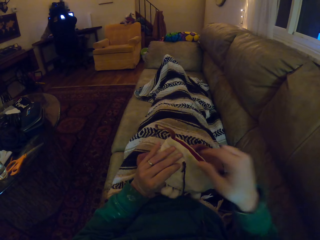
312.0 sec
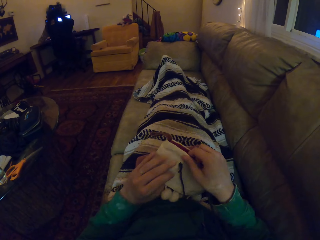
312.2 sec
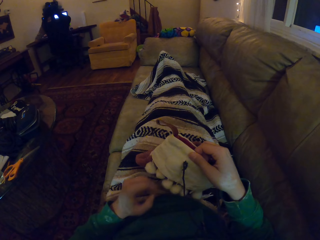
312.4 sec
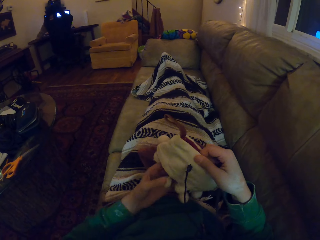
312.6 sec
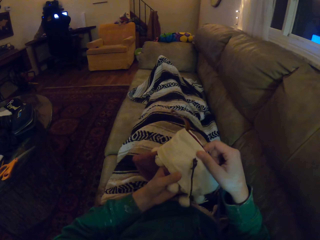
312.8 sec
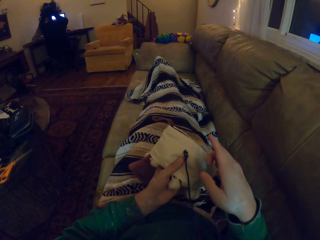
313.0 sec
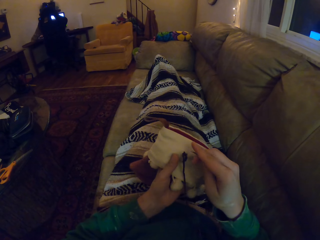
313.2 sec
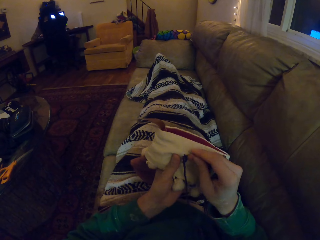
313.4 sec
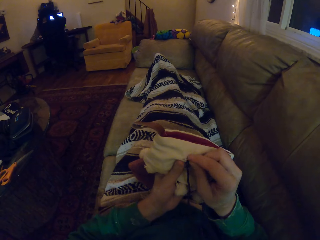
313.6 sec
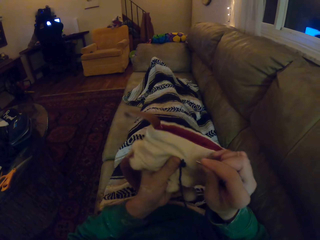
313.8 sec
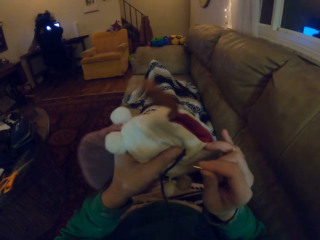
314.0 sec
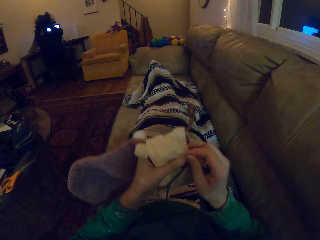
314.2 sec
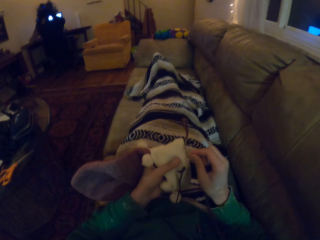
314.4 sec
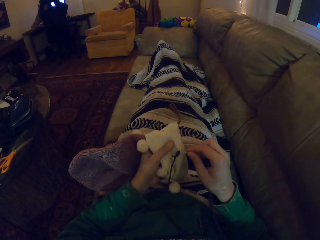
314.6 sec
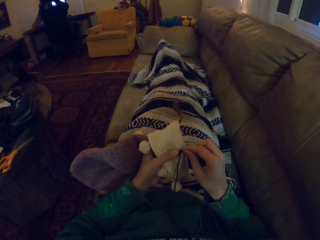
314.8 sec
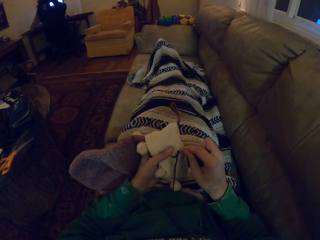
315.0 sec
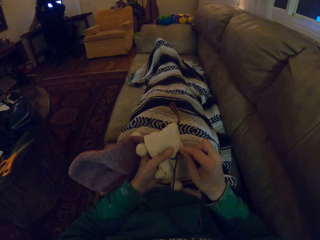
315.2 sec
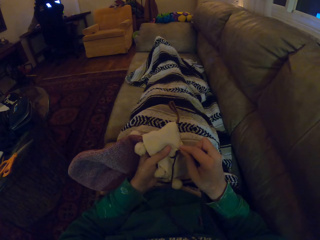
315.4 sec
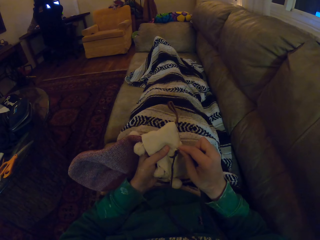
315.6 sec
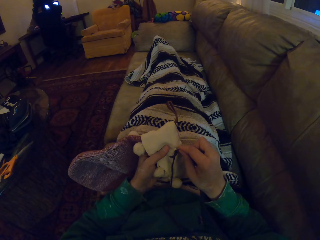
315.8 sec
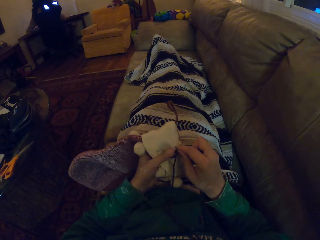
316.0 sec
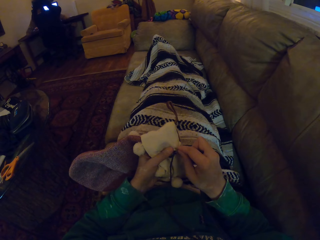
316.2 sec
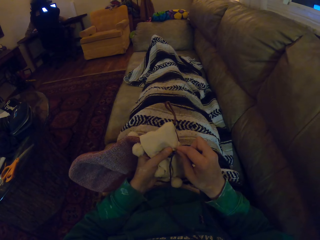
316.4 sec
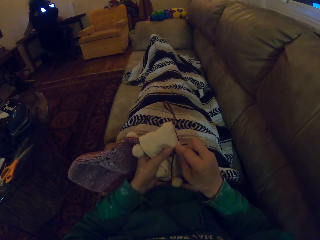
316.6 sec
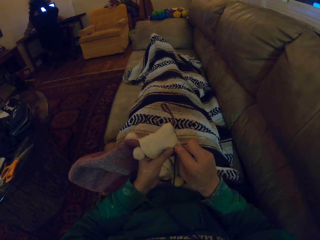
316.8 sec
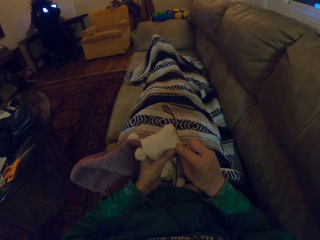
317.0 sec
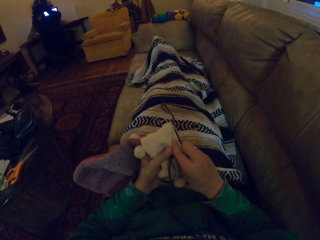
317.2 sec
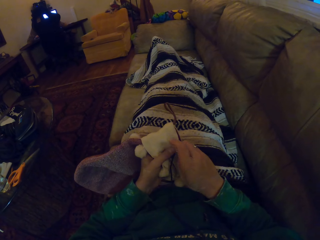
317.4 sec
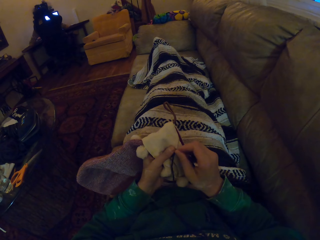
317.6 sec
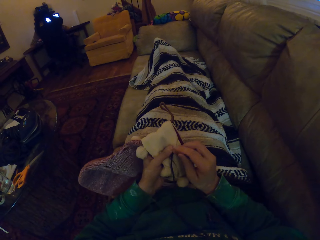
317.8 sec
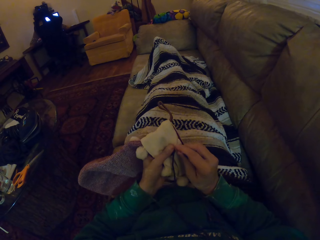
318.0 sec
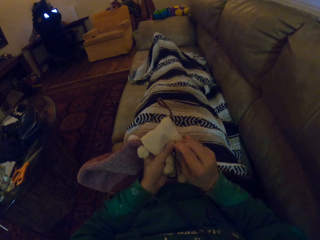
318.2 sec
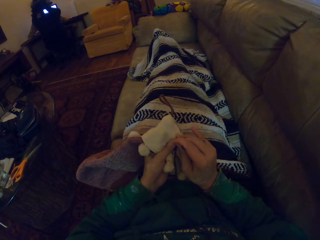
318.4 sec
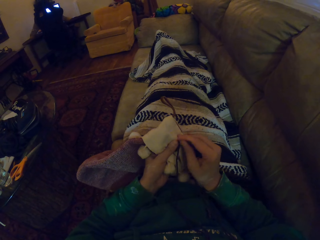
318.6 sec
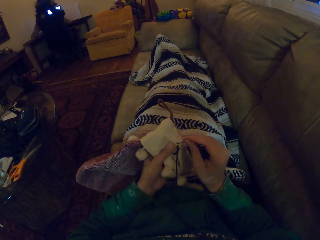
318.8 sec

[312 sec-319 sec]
The camera wearer turns the marvin hat.

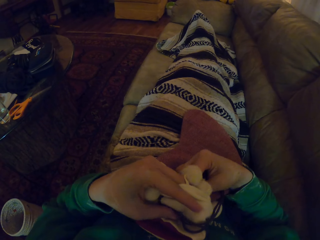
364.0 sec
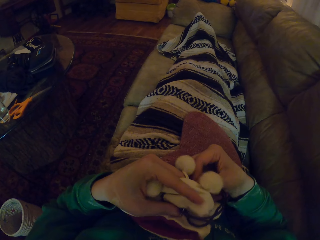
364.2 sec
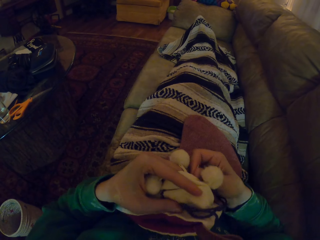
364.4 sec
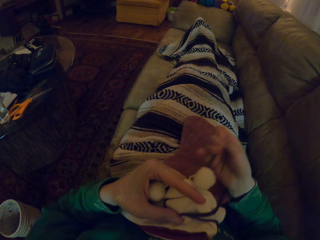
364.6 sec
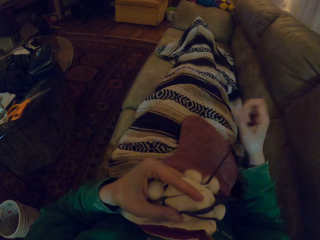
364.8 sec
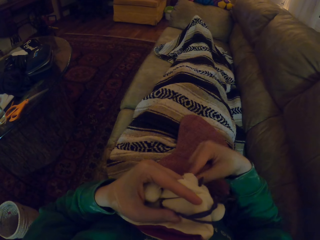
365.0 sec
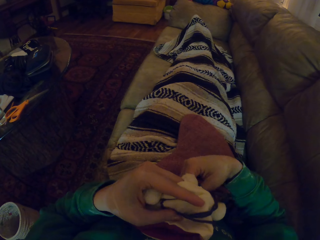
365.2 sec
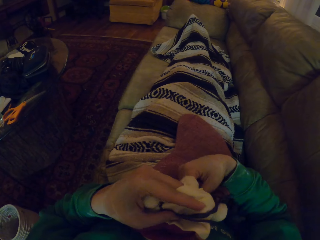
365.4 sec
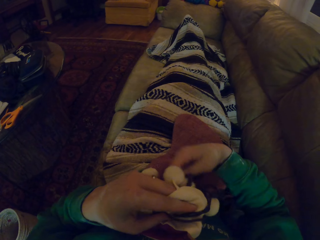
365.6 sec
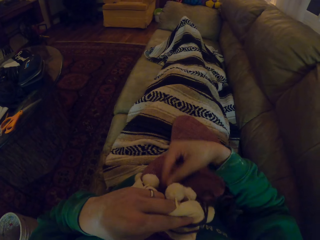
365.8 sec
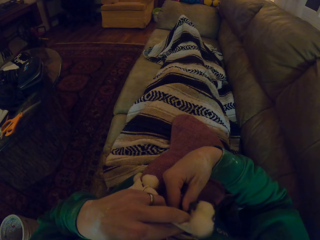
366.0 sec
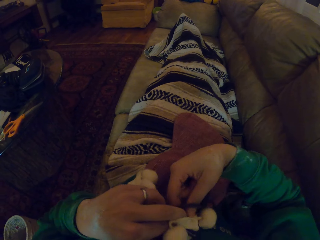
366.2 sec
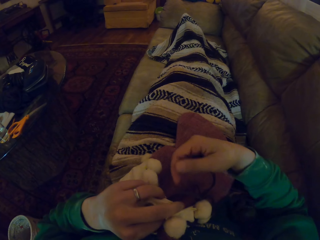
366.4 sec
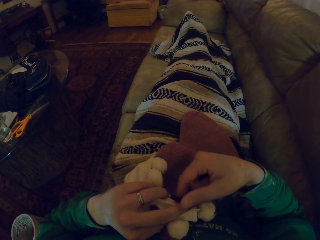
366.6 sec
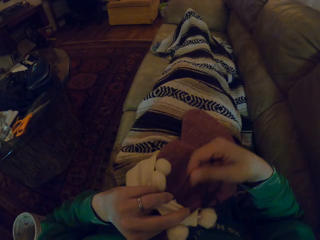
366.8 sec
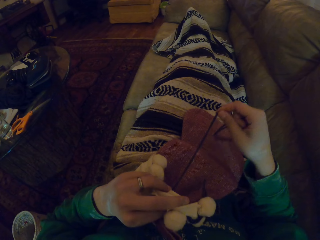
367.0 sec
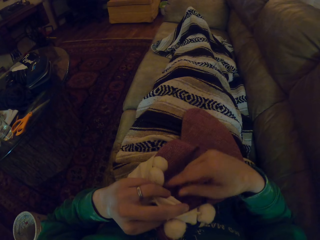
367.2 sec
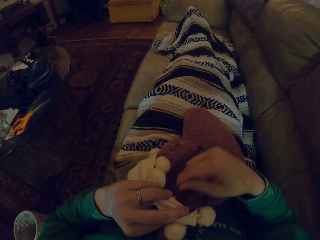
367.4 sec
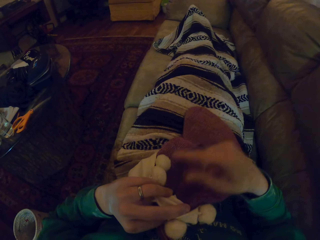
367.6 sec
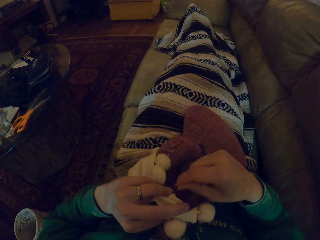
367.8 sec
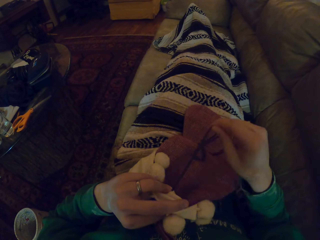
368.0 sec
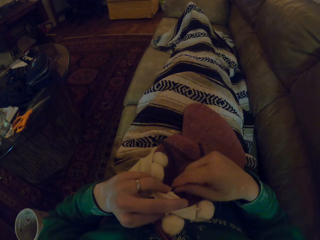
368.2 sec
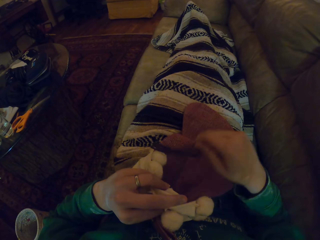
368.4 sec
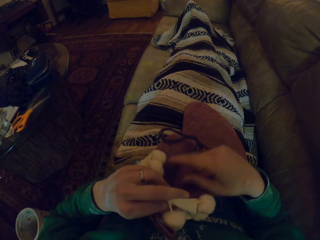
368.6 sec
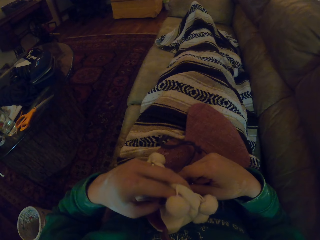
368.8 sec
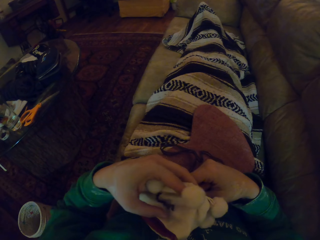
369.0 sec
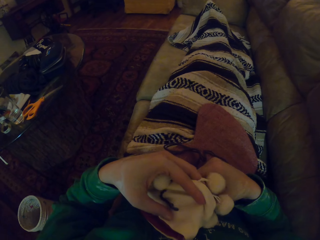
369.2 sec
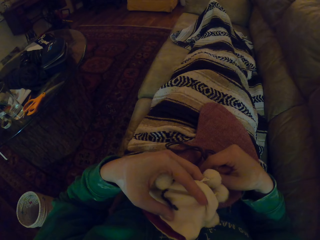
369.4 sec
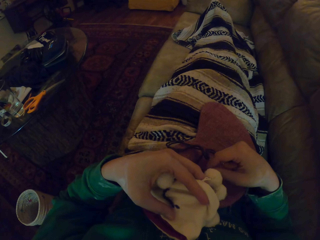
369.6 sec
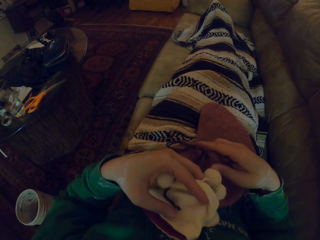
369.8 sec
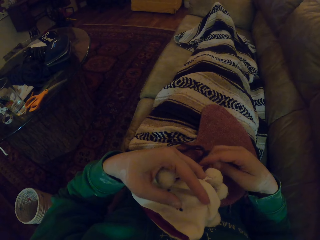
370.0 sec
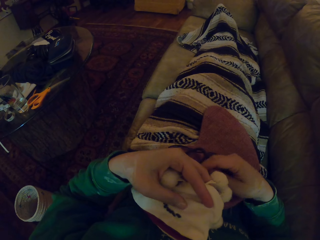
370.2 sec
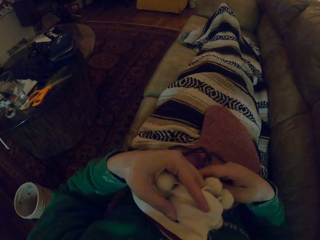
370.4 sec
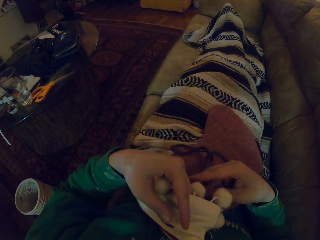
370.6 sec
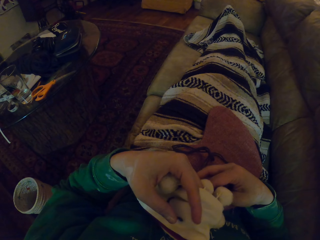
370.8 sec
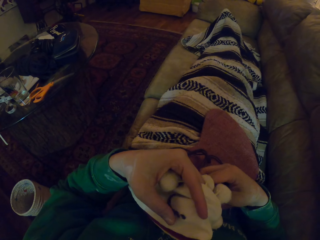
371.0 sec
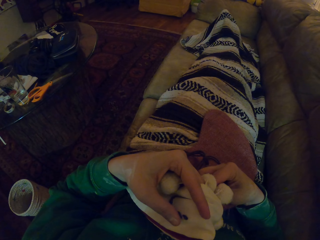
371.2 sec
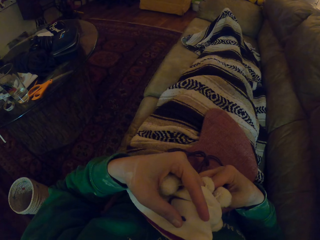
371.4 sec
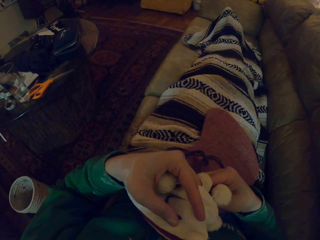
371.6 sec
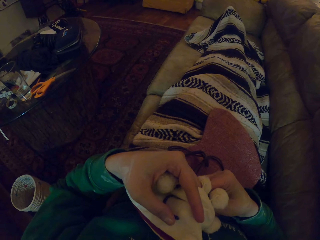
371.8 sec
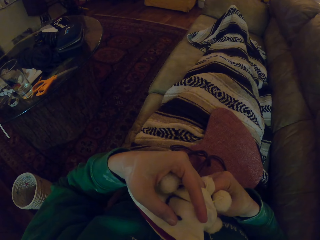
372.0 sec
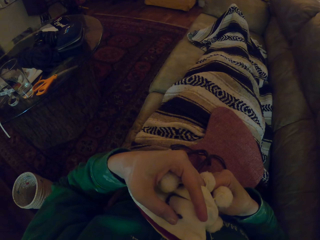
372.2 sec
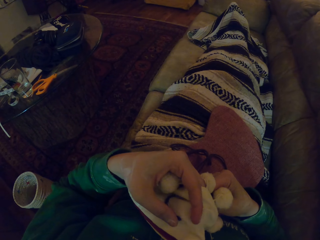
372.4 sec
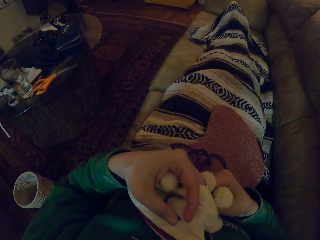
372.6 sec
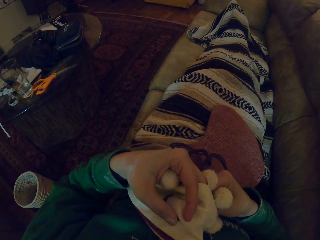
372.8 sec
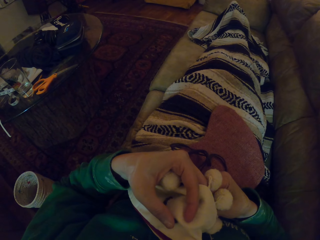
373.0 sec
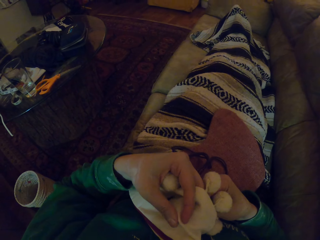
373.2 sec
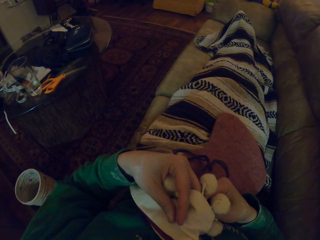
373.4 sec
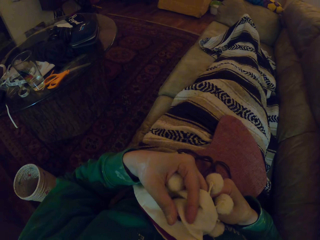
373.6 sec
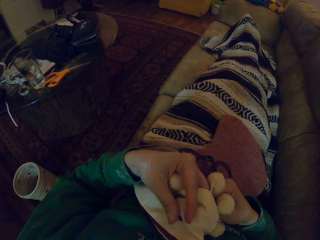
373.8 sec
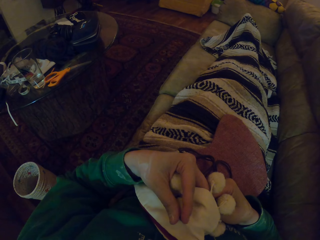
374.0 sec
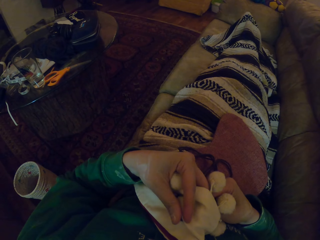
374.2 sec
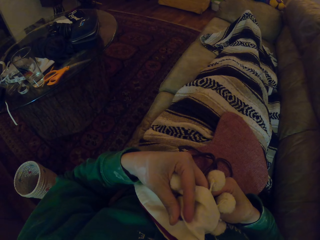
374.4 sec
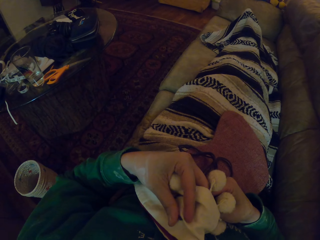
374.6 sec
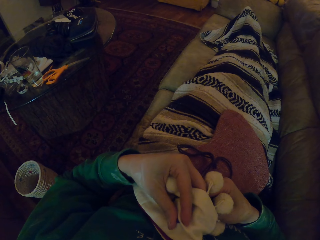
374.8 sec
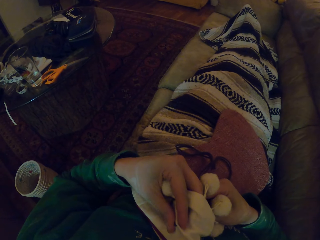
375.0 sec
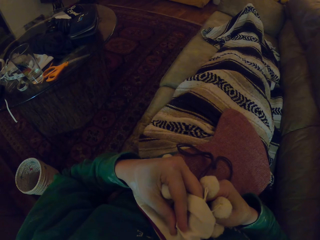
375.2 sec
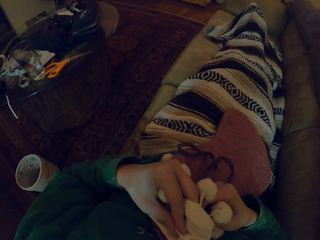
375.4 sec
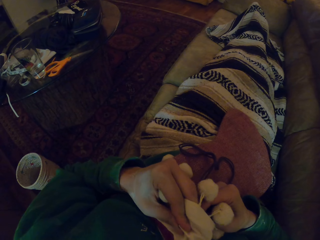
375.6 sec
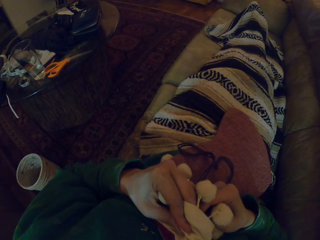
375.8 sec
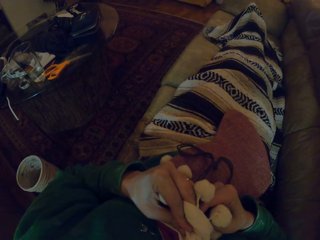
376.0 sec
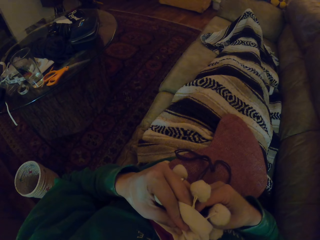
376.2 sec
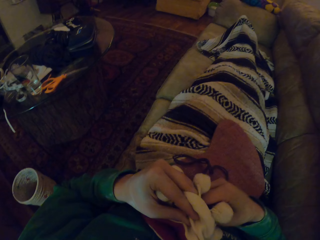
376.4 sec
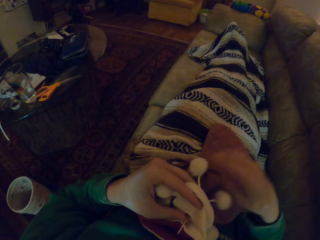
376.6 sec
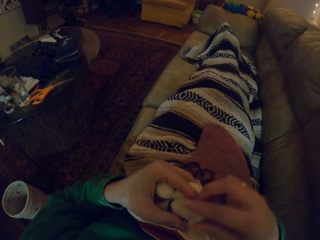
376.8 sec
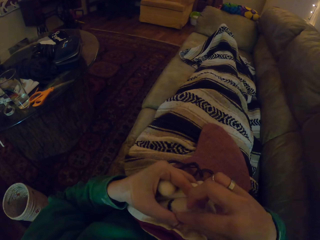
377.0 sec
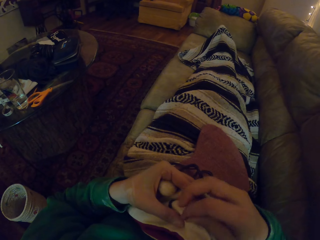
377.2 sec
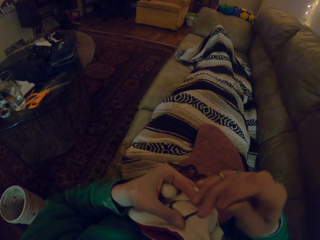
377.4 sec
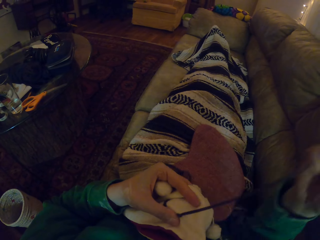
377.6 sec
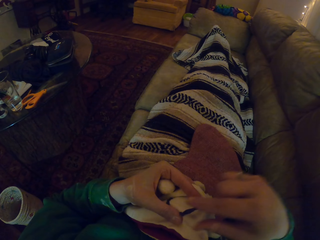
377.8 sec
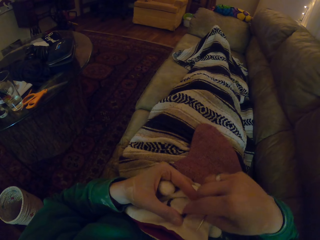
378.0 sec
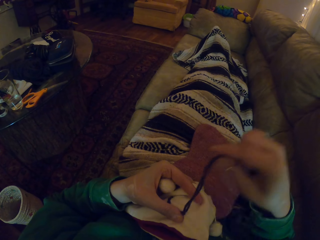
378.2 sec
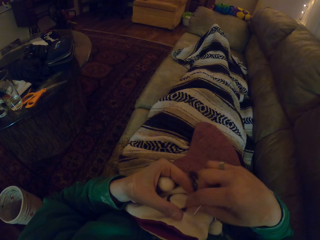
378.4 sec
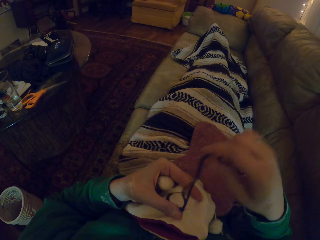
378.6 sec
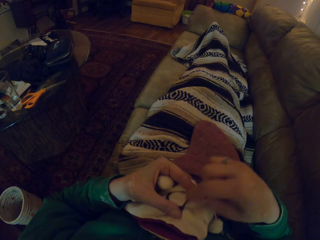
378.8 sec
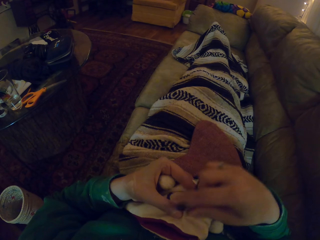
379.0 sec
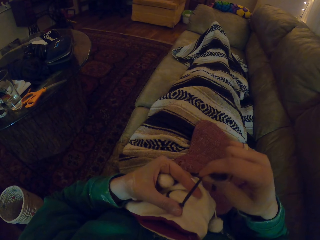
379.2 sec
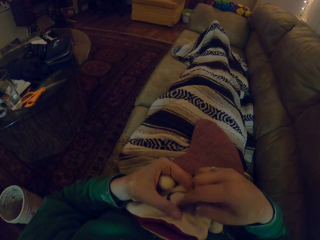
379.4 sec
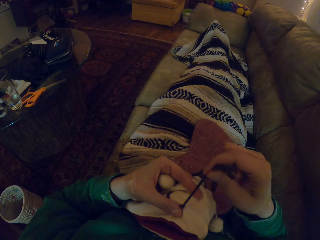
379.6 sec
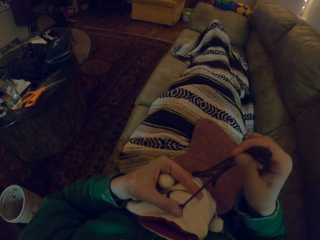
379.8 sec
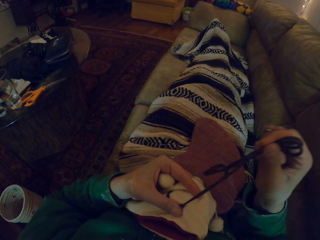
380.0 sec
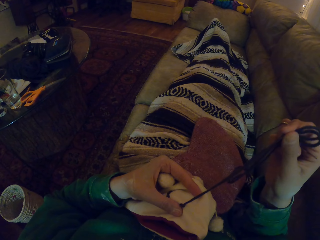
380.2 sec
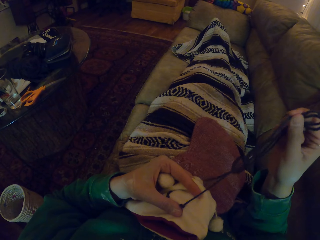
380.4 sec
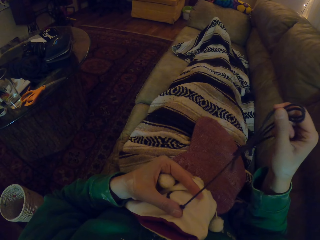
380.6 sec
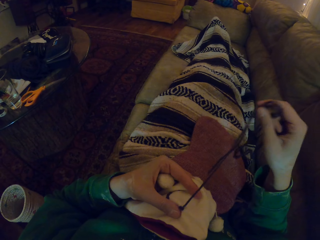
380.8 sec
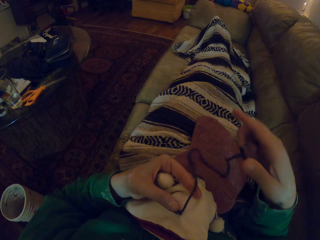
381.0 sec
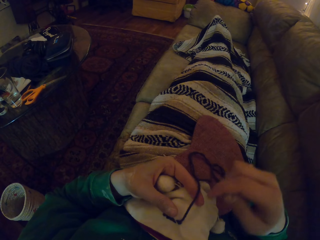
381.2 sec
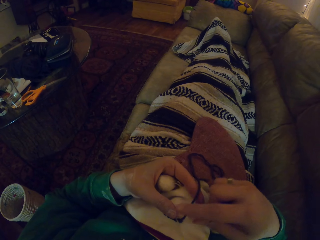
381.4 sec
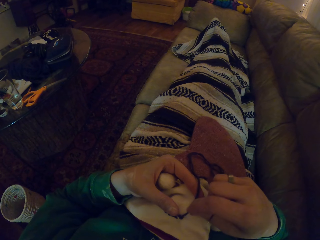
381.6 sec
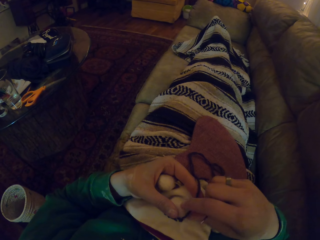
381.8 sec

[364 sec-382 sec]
The camera wearer pulls the yarn. They knit the marvin hat. They pull the yarn.
